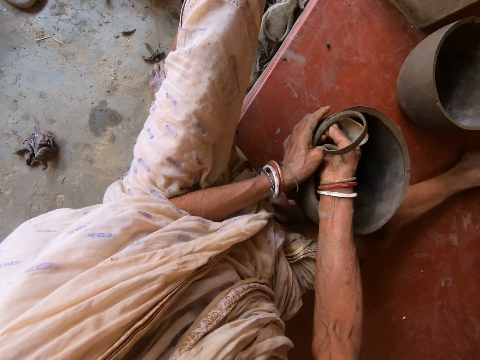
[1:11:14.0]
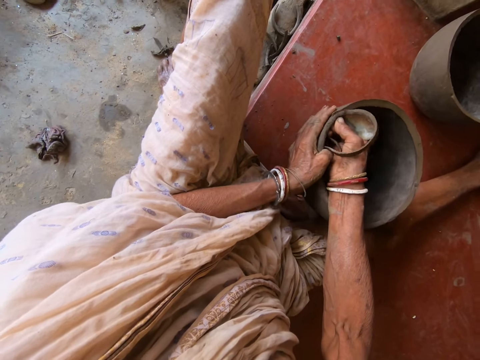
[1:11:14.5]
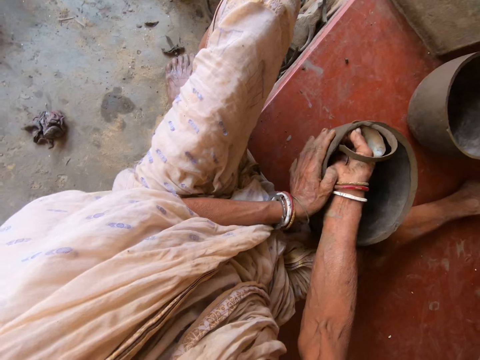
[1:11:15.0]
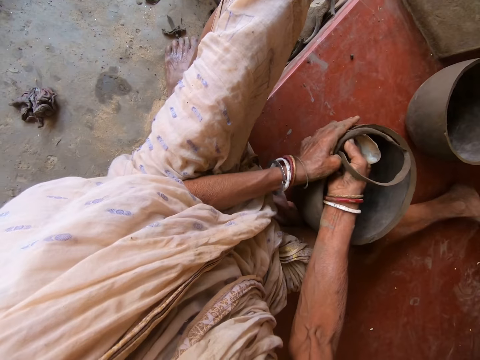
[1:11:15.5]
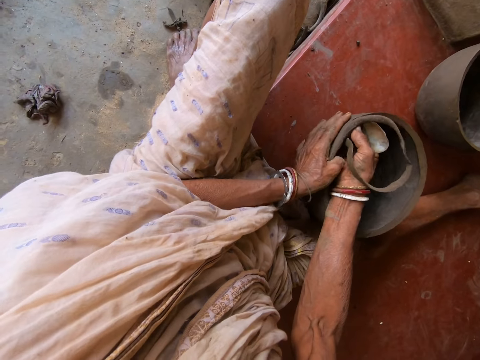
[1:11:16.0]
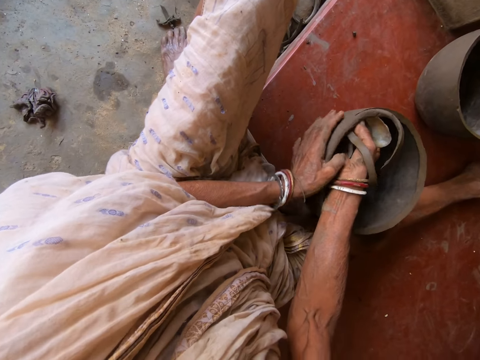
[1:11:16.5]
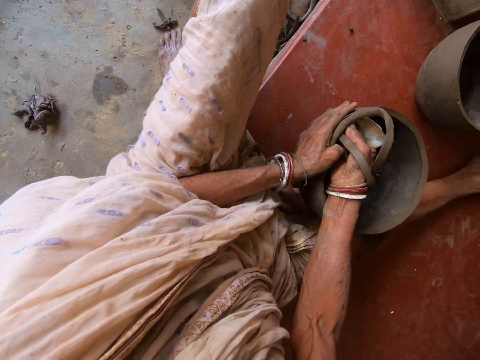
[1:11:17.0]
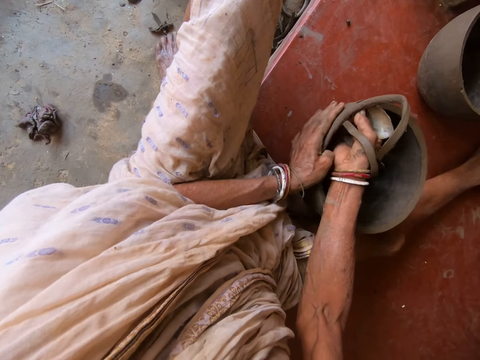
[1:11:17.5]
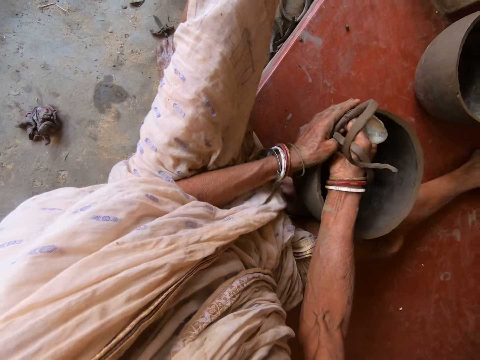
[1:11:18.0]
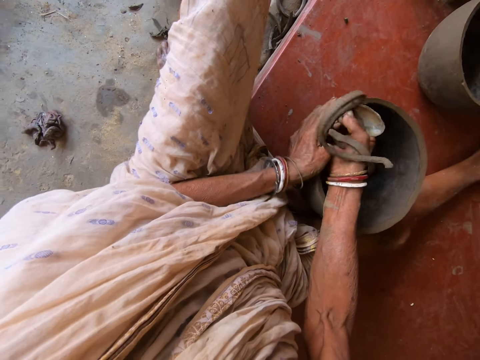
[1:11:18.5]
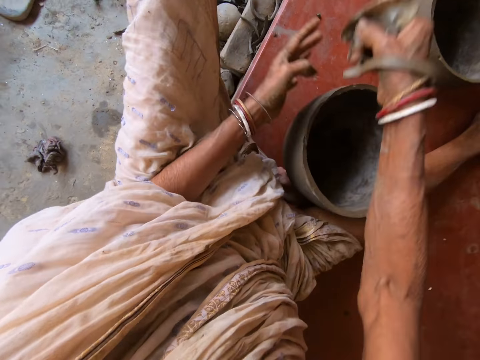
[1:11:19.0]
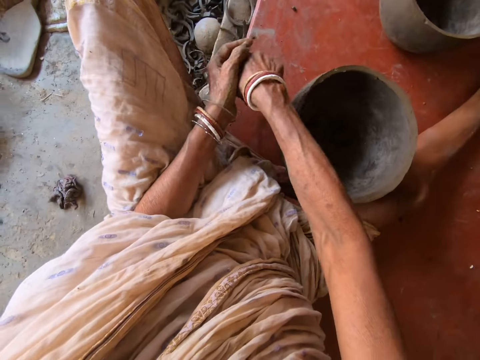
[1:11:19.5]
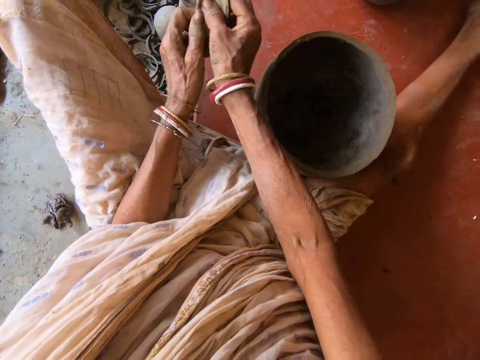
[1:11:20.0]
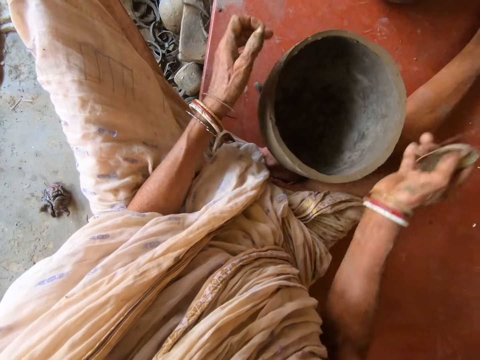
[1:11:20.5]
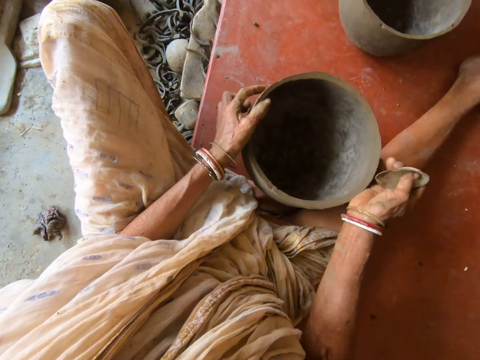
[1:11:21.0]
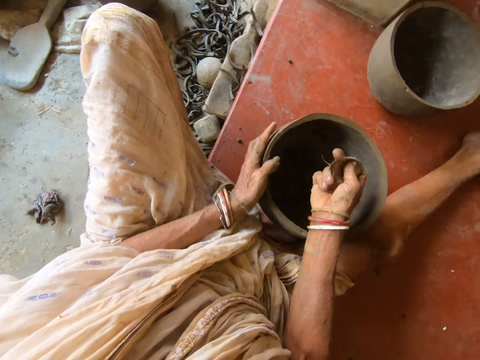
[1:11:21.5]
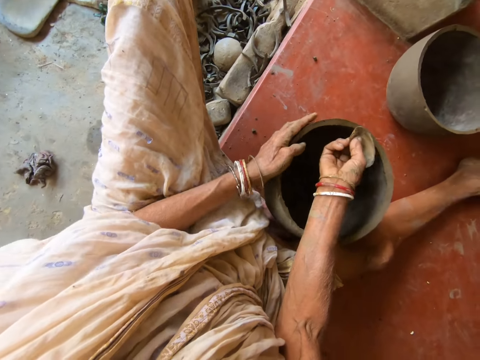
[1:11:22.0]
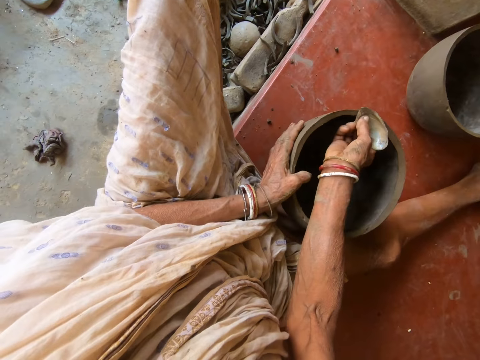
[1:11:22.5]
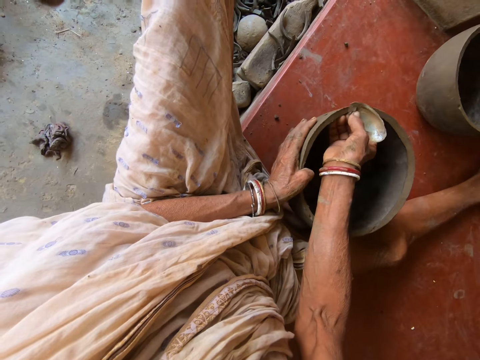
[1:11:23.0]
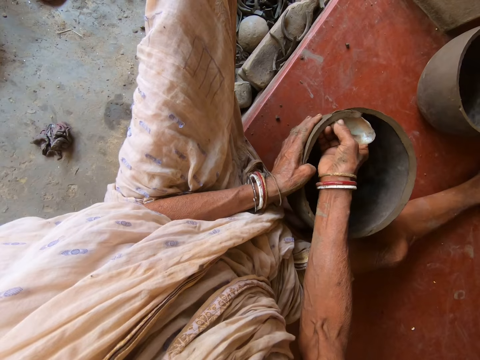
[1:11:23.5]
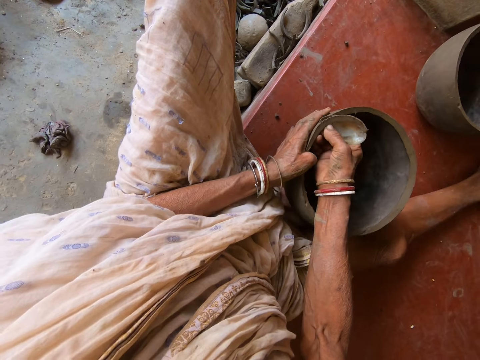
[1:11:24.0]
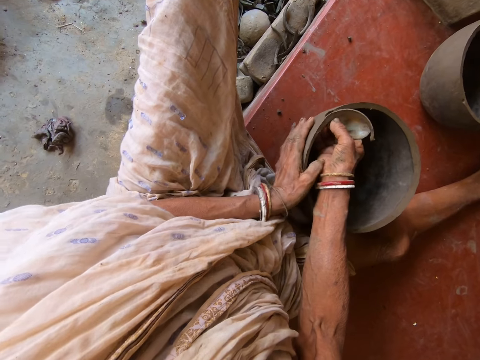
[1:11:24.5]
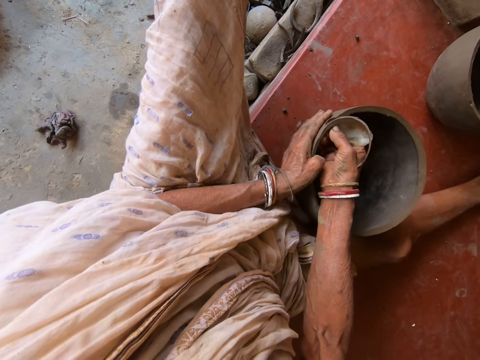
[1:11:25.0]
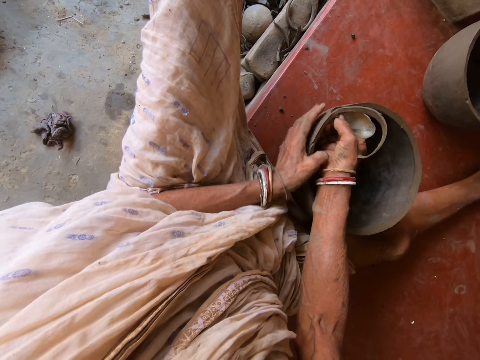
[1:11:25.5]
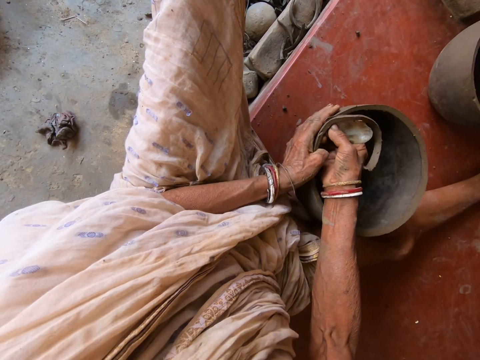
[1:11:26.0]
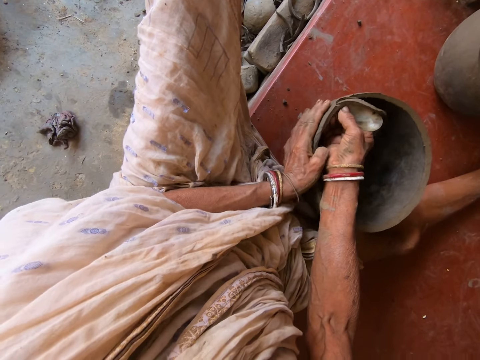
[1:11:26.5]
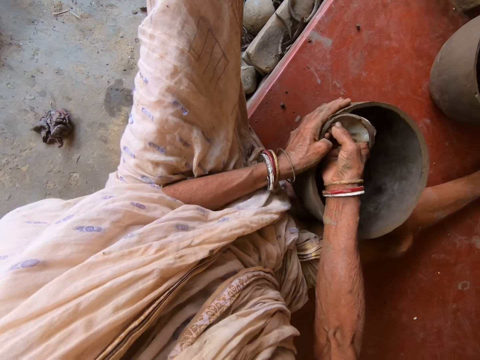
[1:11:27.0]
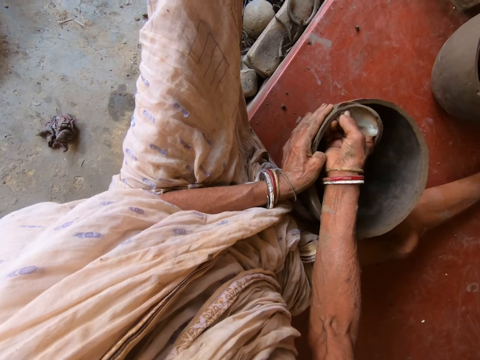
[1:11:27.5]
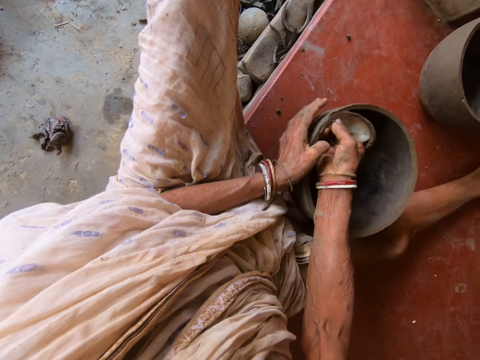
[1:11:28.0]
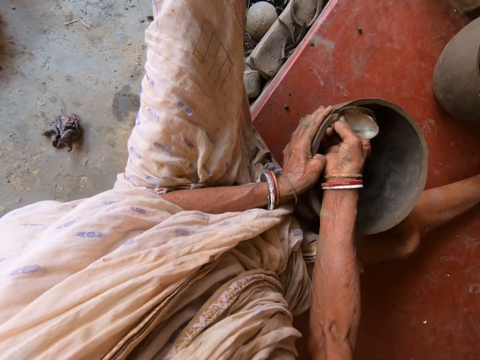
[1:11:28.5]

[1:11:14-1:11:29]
The camera wearer drops the clay from the cutter or metal rib. She dusts off the crumb of clay in her hands. She removes the clay from the cutter. She turns the clay pot with her hands. She trims the lip of the clay pot with the metal rib in her right hand.

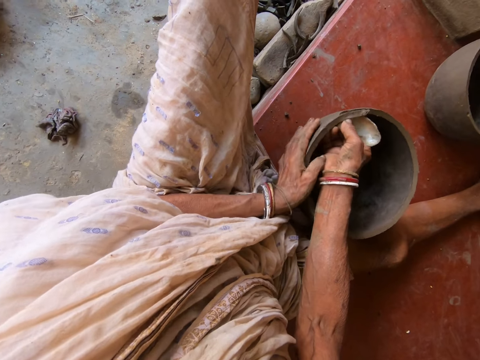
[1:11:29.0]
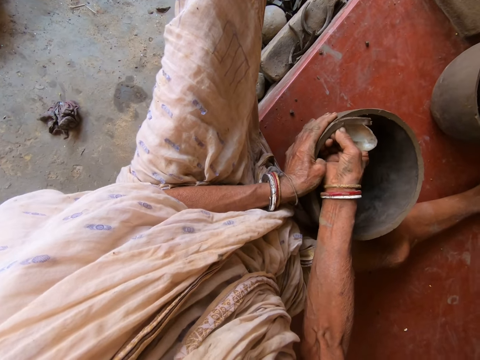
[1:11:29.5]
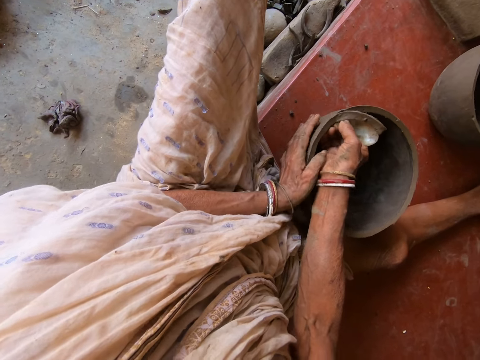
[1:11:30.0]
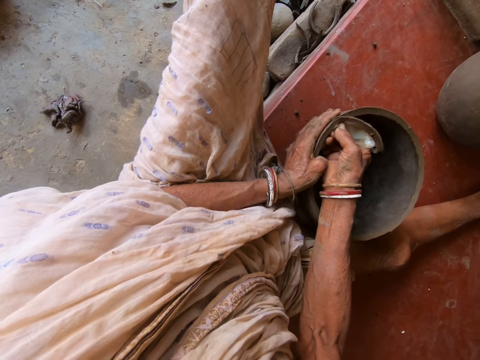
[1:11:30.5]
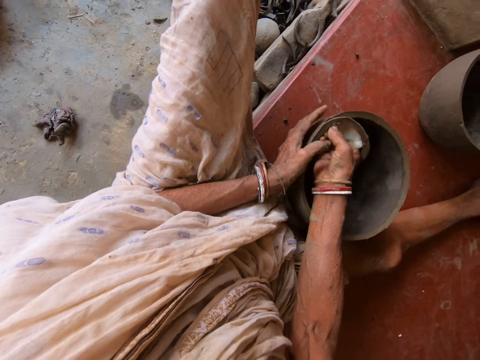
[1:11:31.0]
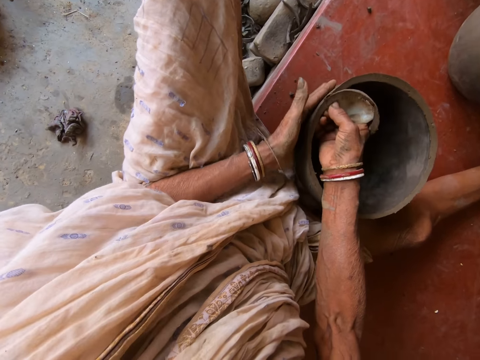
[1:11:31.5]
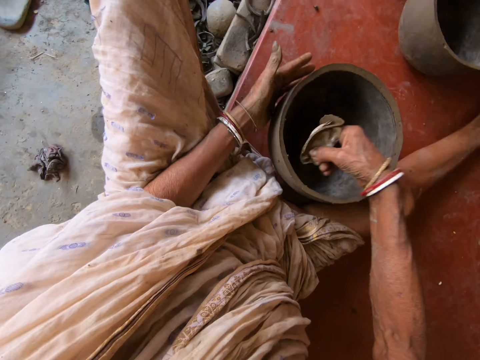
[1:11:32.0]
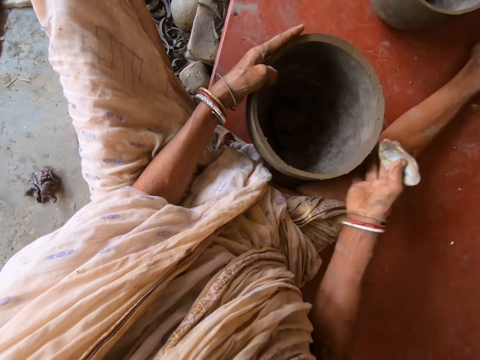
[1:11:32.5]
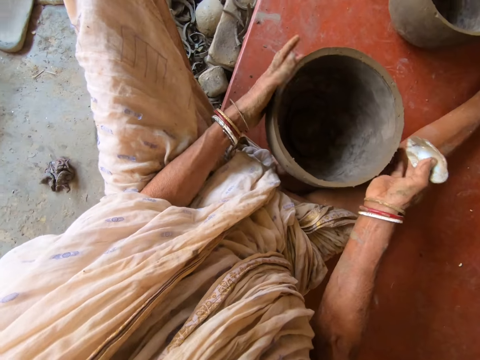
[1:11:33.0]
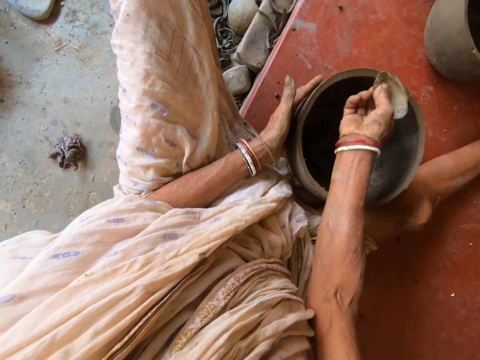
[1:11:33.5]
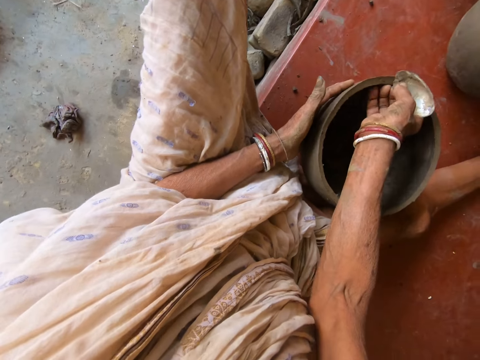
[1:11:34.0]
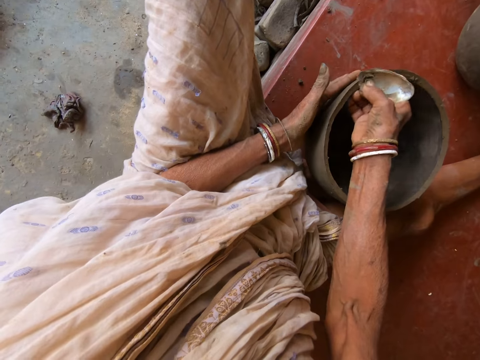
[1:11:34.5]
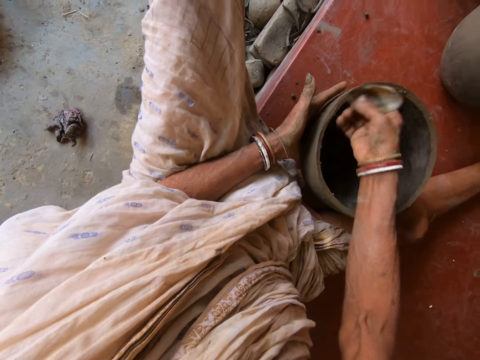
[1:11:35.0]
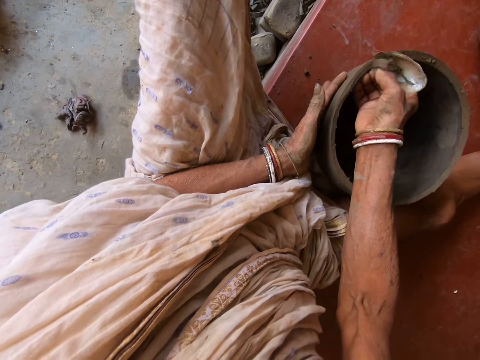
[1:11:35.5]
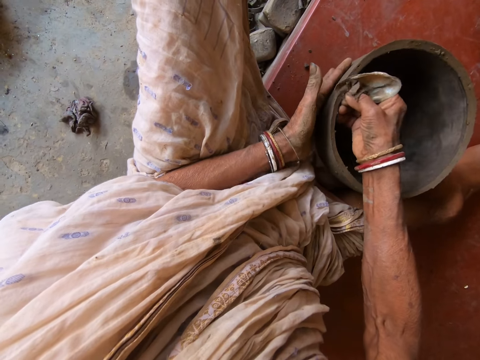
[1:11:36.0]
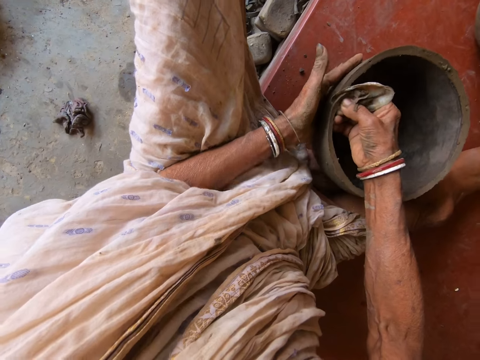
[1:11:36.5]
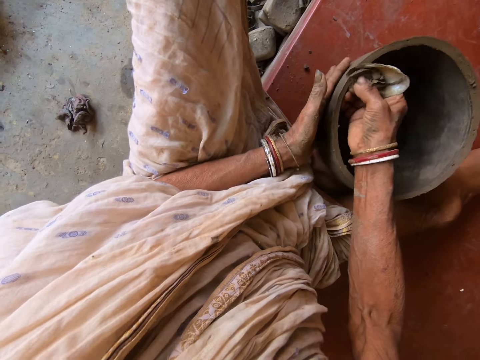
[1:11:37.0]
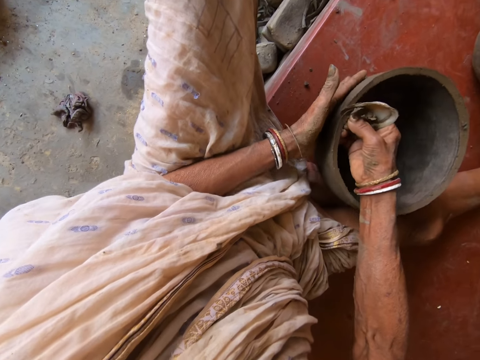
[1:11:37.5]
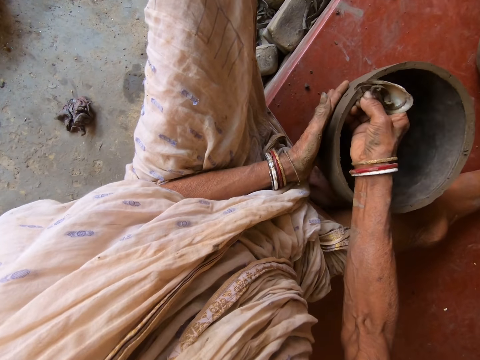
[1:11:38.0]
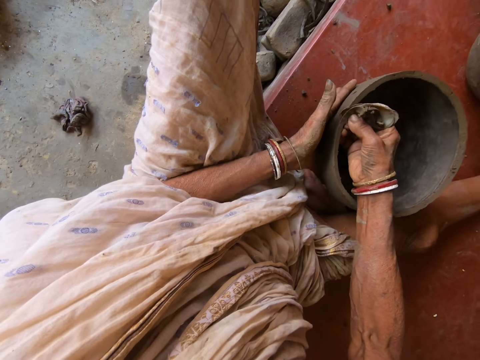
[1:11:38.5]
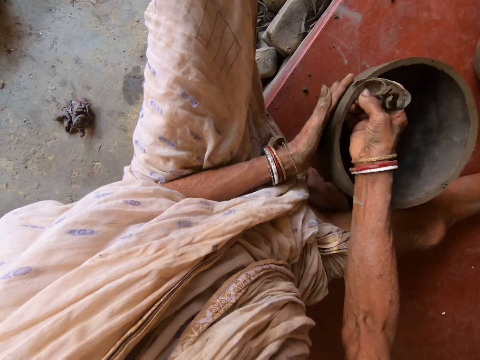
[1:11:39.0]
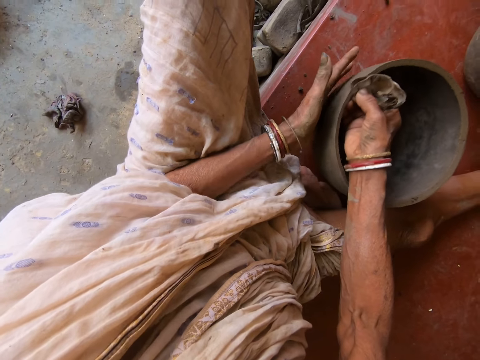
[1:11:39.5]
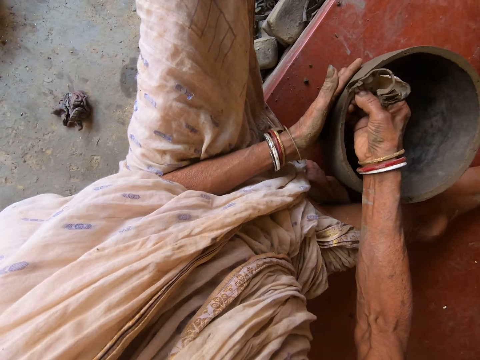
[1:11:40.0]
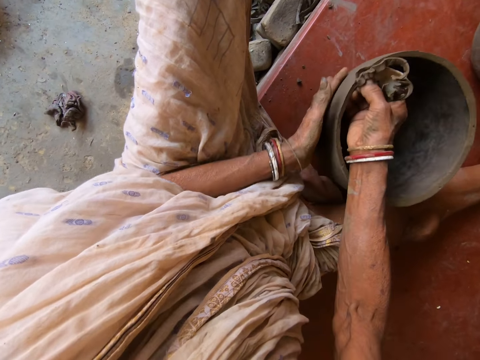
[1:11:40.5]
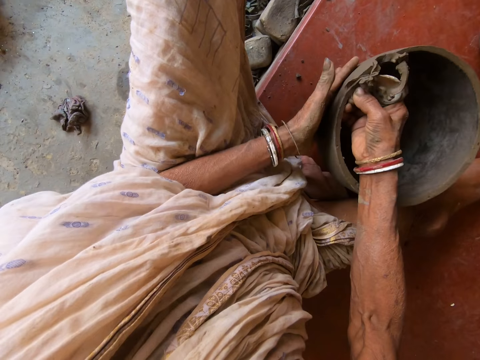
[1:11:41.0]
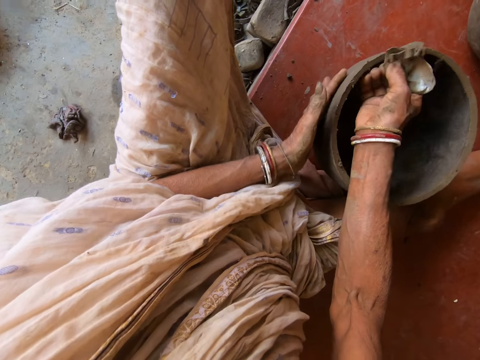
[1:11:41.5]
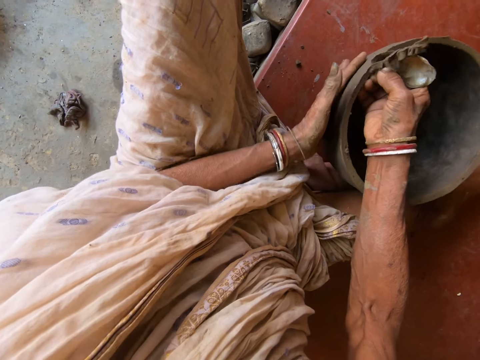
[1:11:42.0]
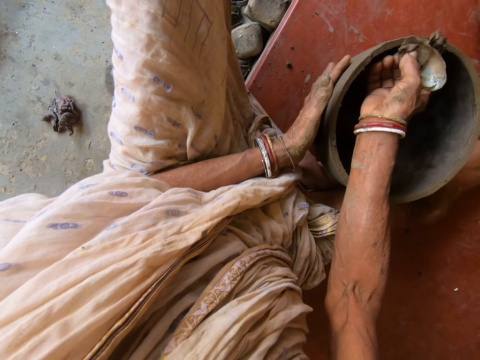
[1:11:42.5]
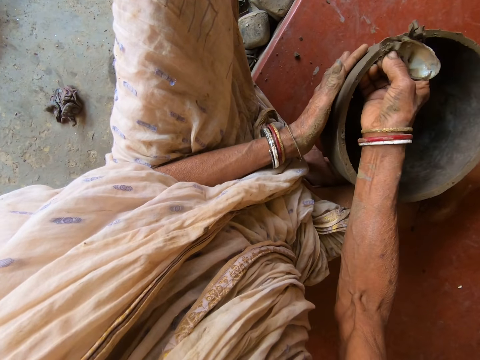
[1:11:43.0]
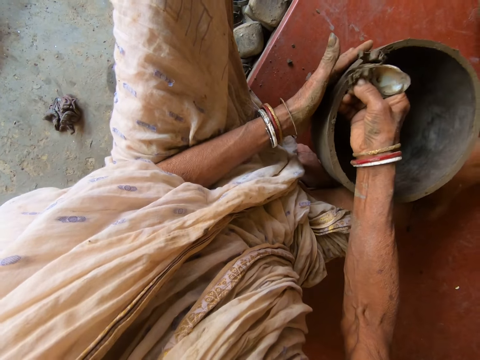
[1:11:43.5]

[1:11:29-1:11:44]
The camera wearer drops the clay in the pottery. They cut the pottery with a cutter with the right hand.
